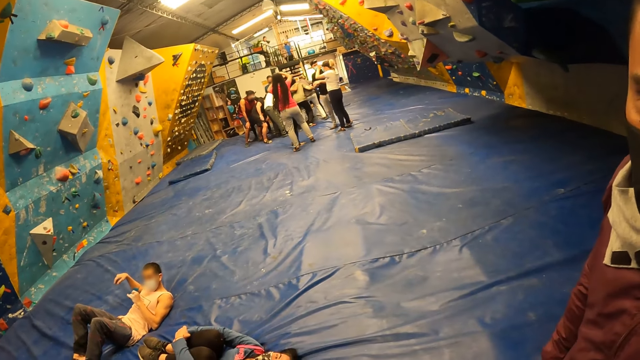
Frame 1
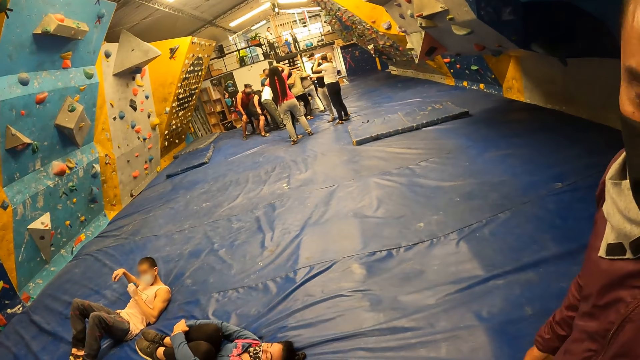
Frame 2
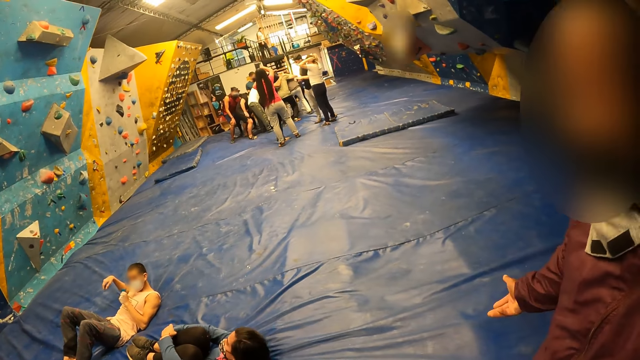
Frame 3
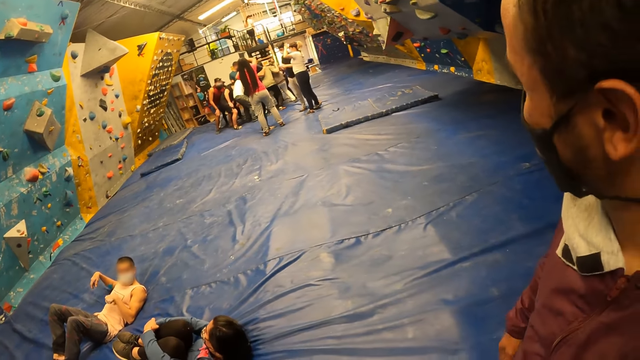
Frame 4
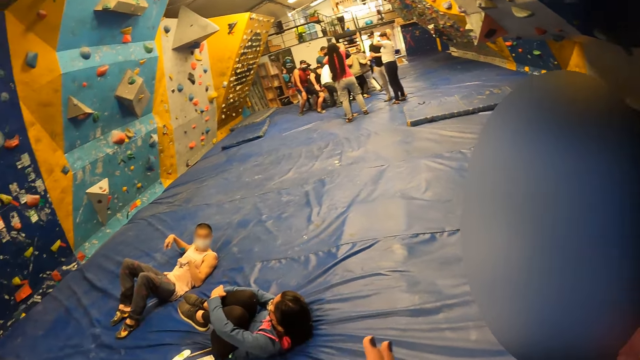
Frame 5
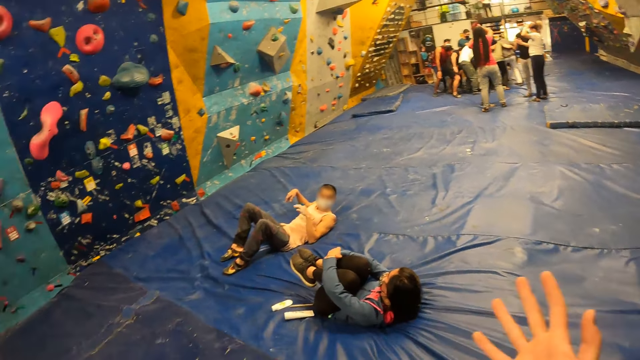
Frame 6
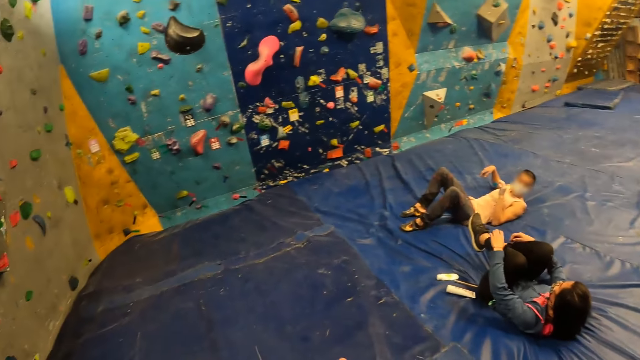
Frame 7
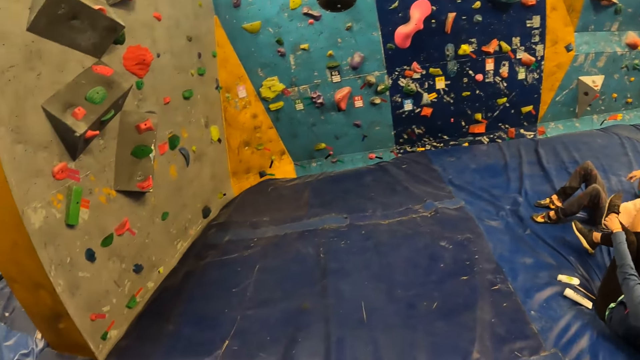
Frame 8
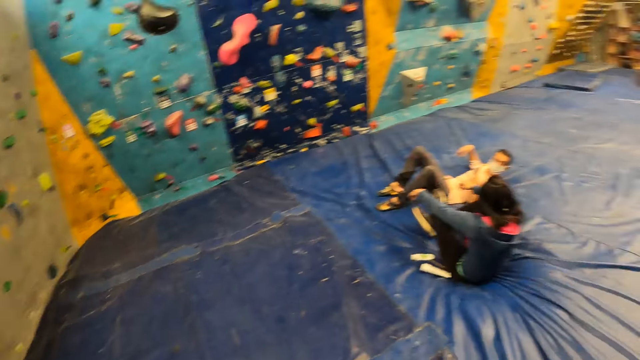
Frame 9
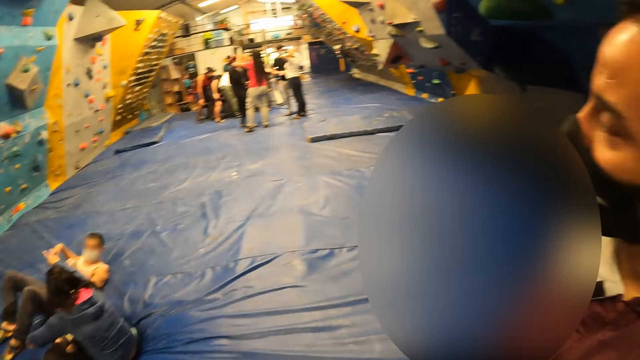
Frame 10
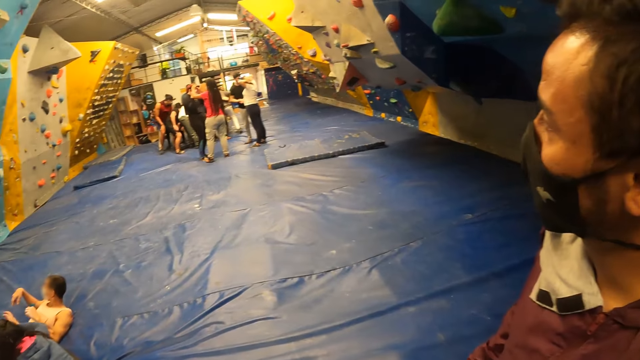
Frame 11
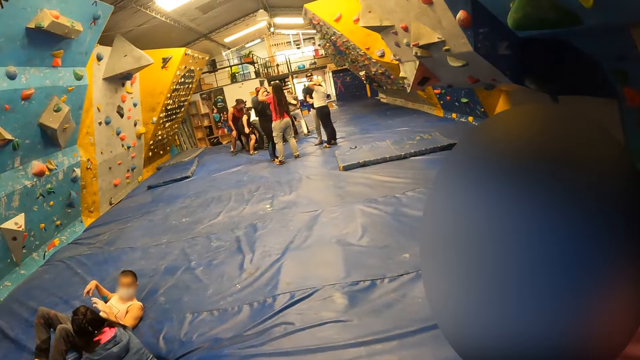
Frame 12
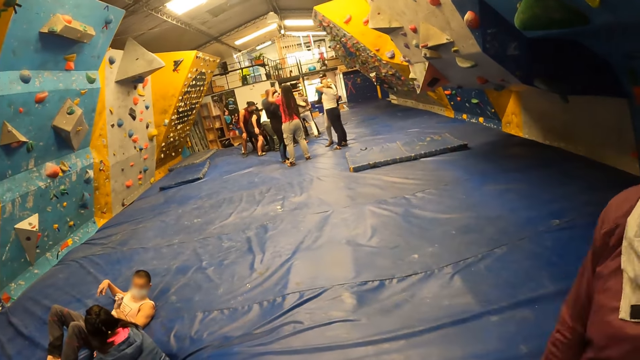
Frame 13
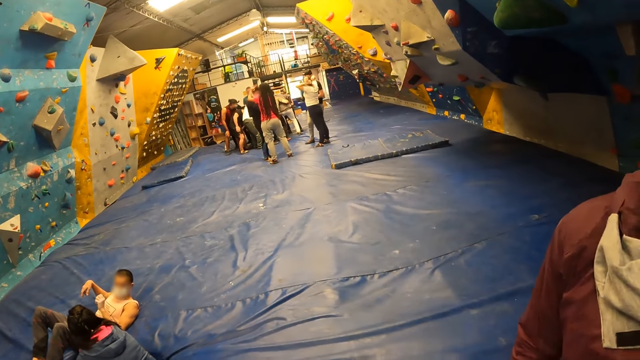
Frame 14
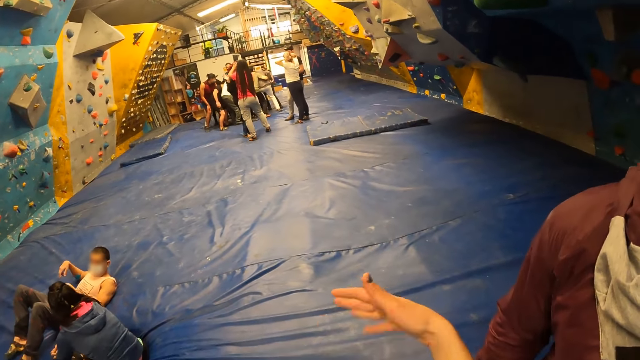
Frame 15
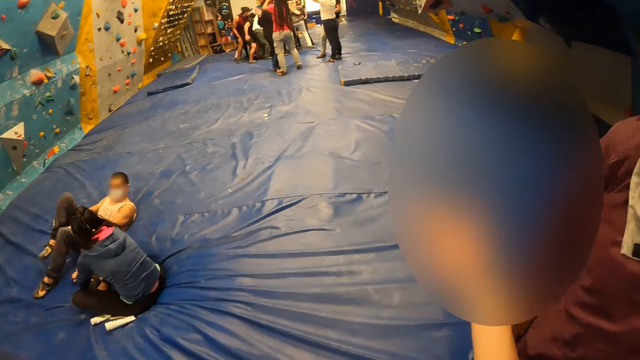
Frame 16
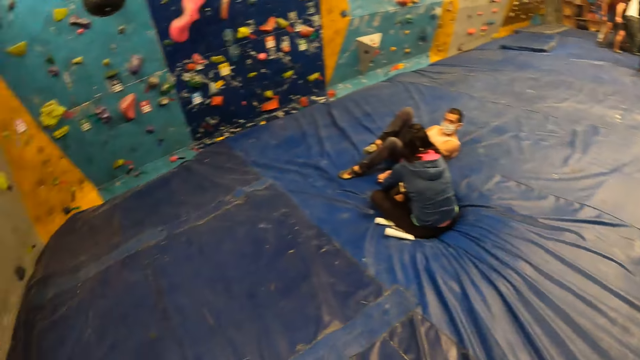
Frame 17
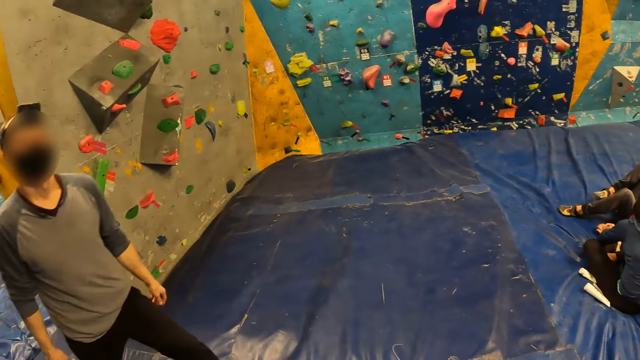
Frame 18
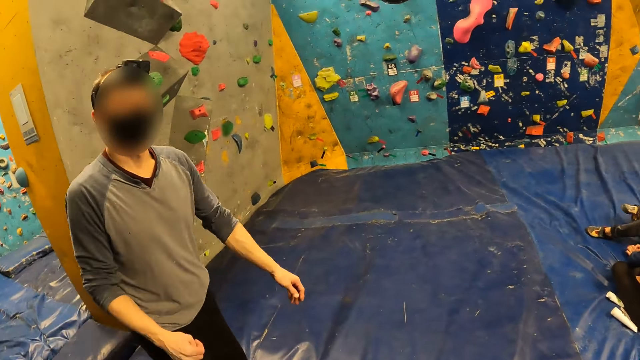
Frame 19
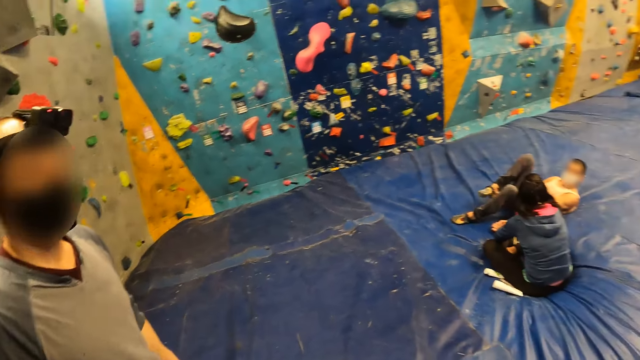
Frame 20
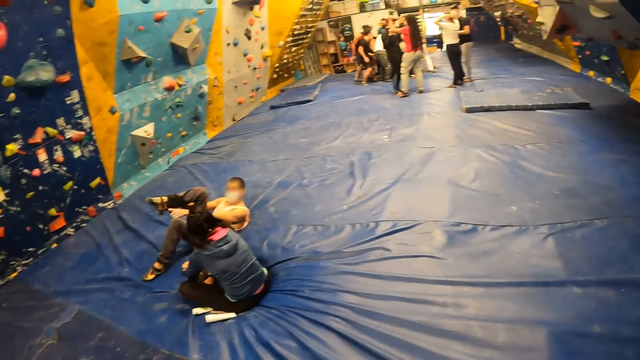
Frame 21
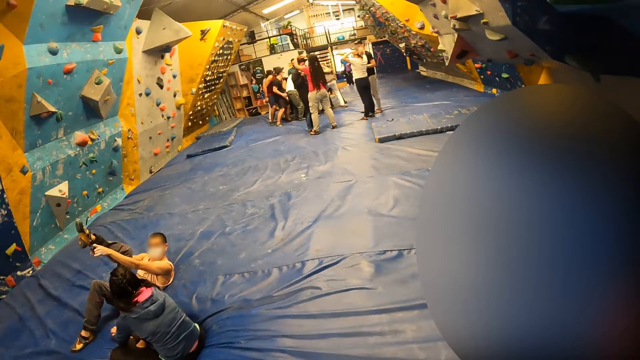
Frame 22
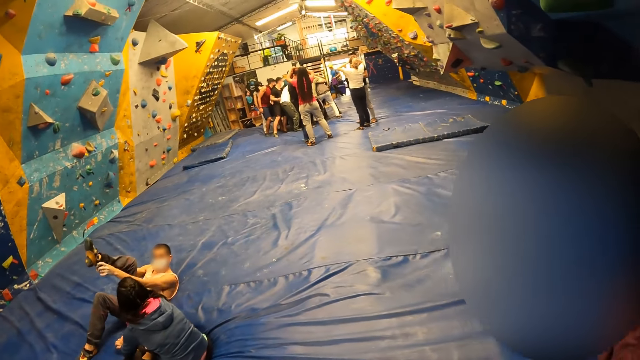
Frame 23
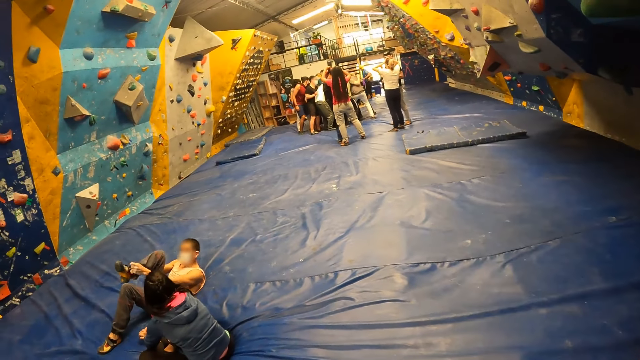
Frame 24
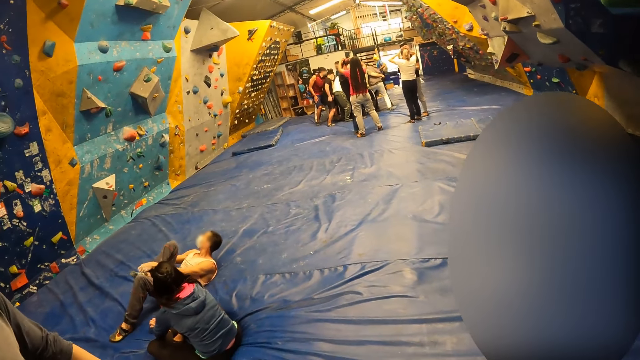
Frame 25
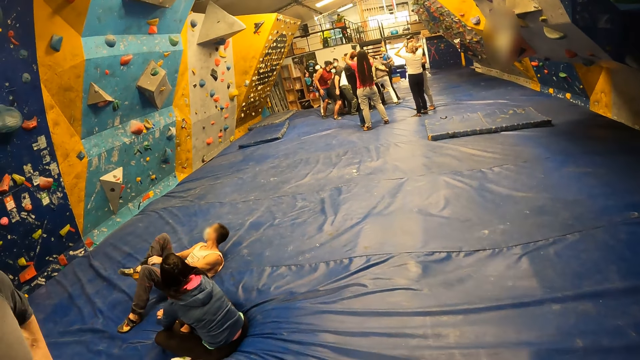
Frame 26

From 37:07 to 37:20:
The man walks up to the camera wearer.

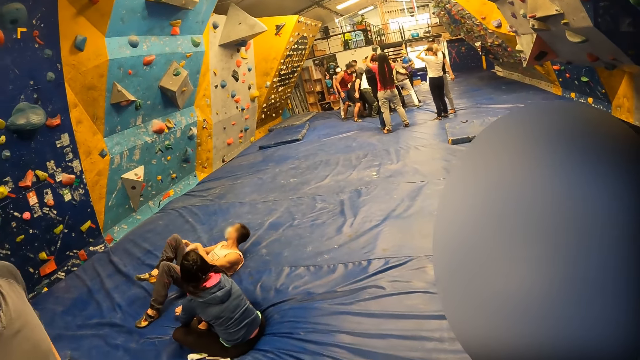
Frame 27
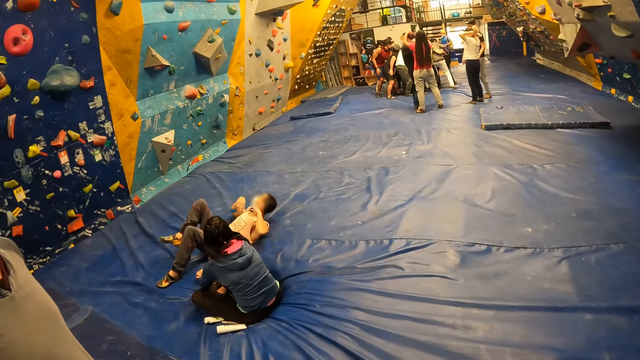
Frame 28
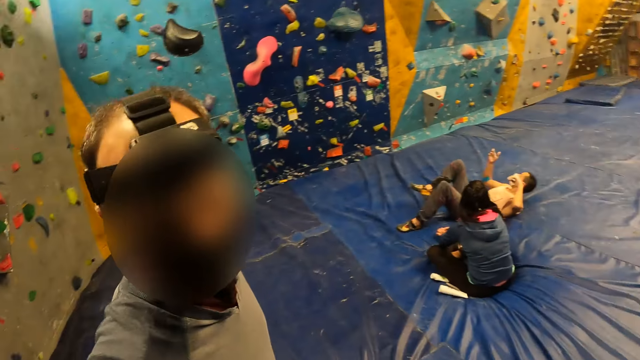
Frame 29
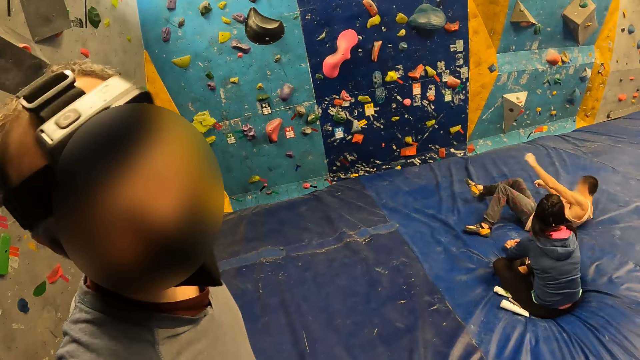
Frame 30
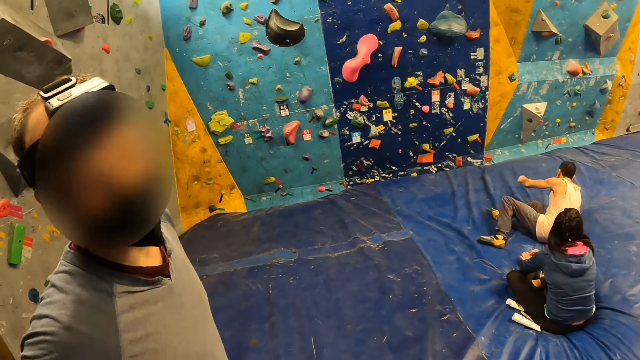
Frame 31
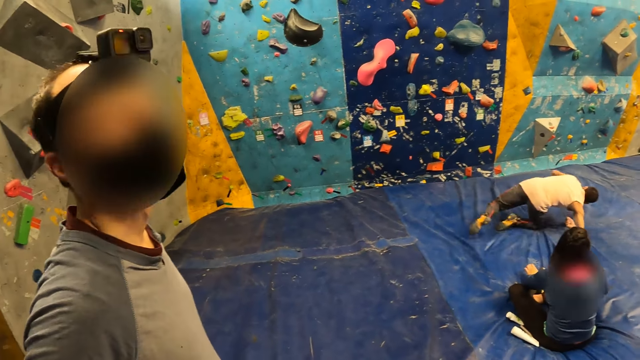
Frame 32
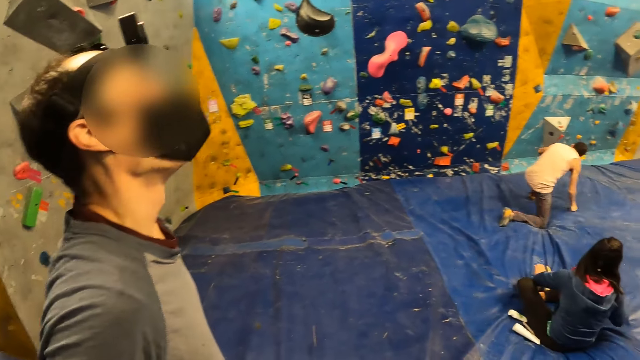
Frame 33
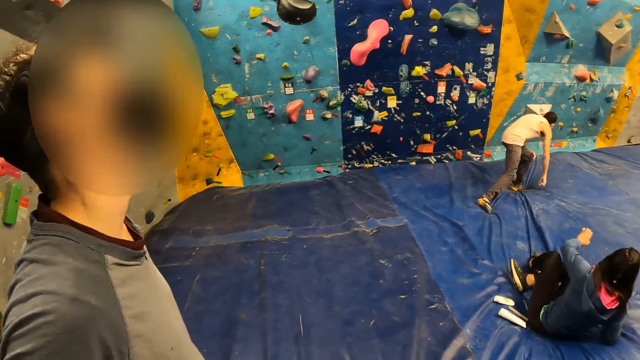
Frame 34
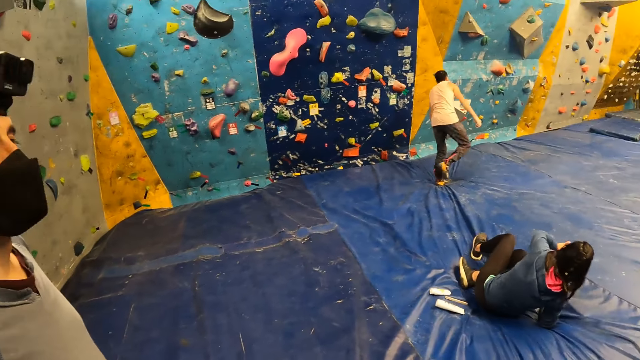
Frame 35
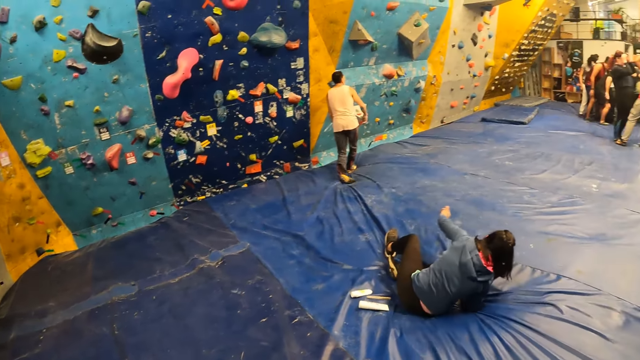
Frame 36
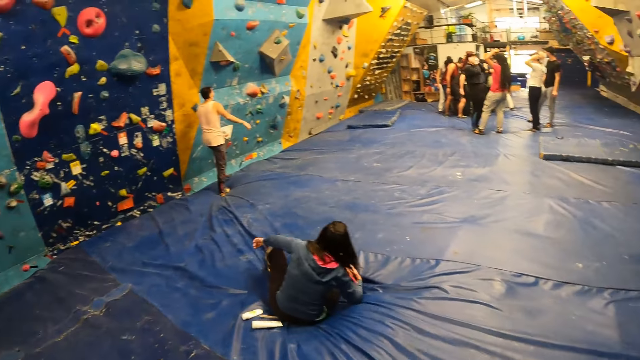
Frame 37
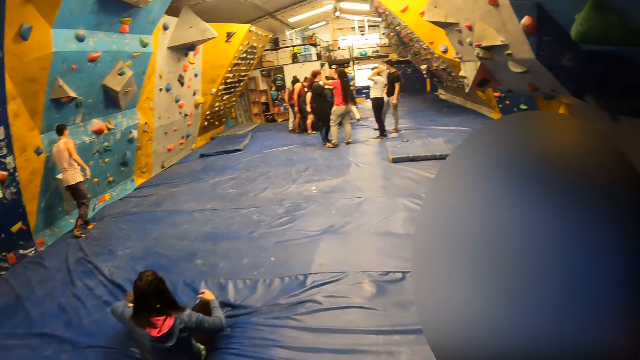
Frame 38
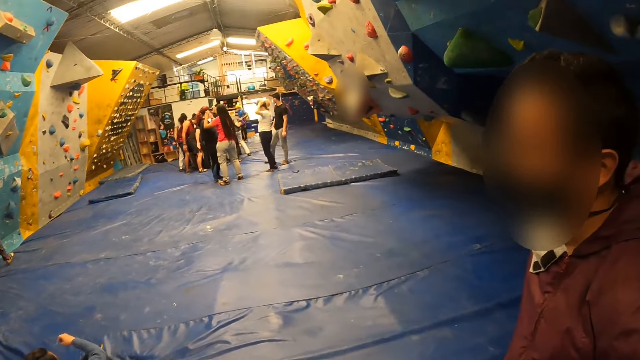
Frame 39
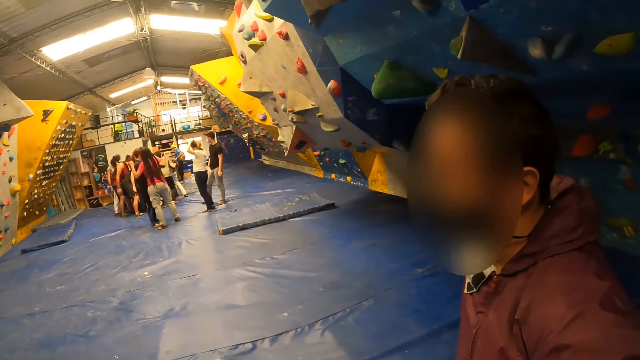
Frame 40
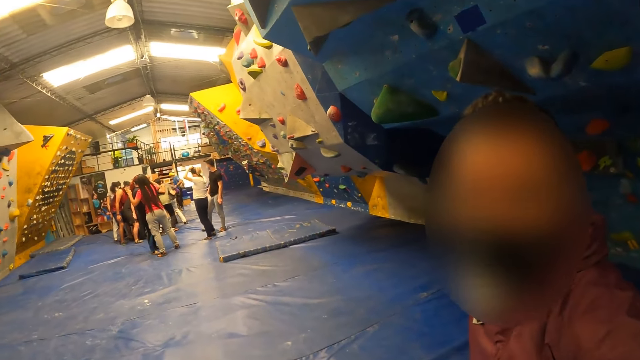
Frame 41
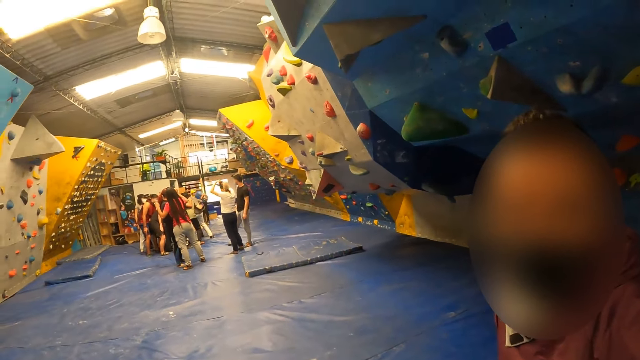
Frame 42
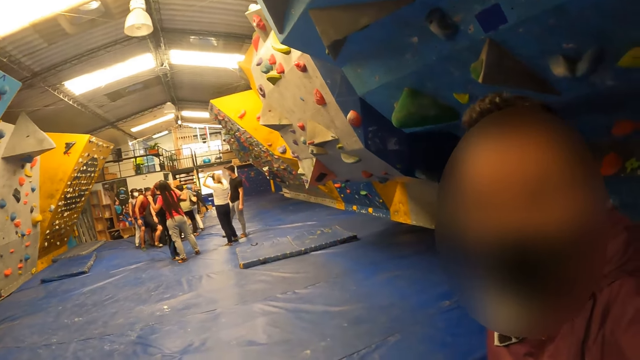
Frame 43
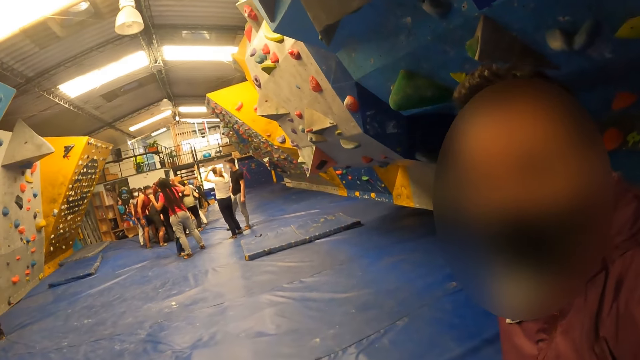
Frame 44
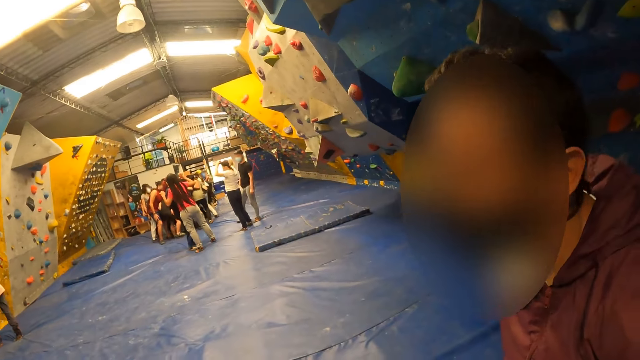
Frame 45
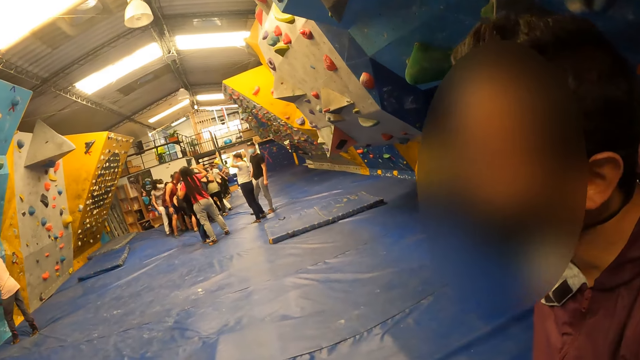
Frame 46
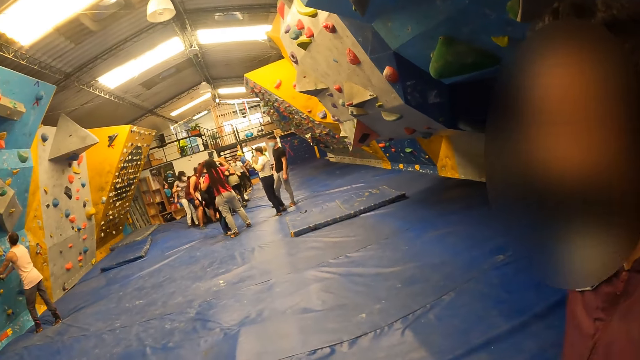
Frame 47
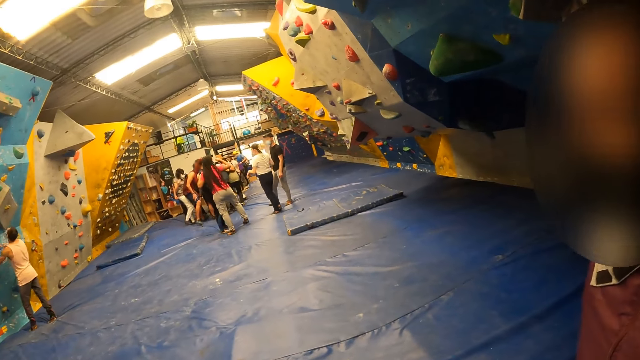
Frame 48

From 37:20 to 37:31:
The camera wearer interacts with a man and another man. They look at someone. They look at someone else.
